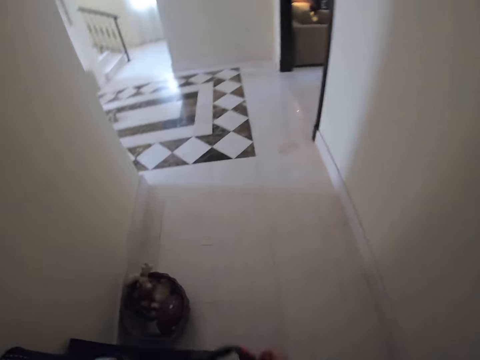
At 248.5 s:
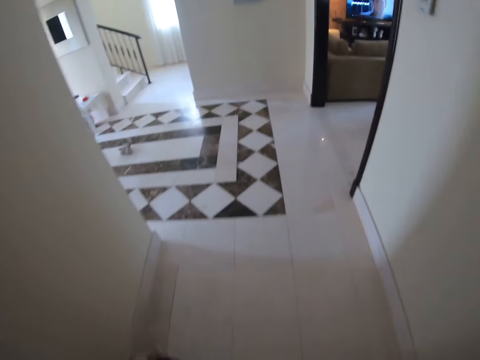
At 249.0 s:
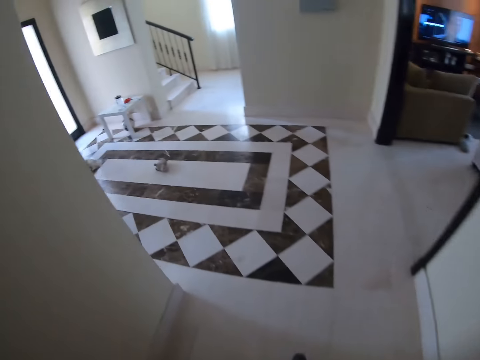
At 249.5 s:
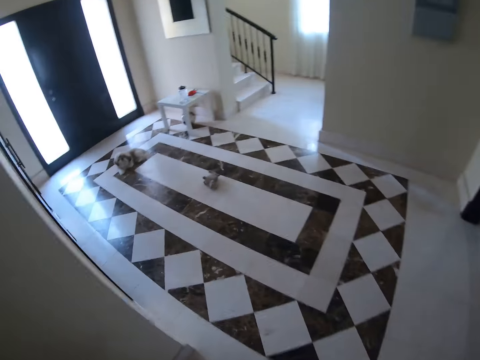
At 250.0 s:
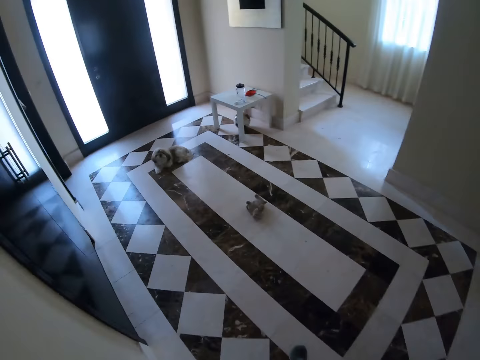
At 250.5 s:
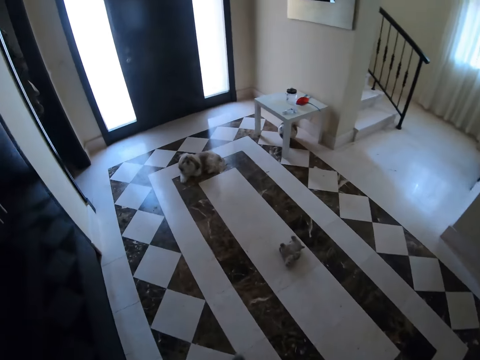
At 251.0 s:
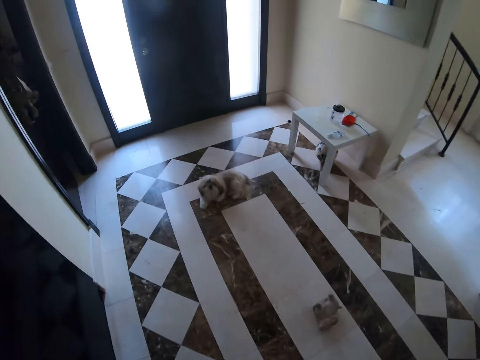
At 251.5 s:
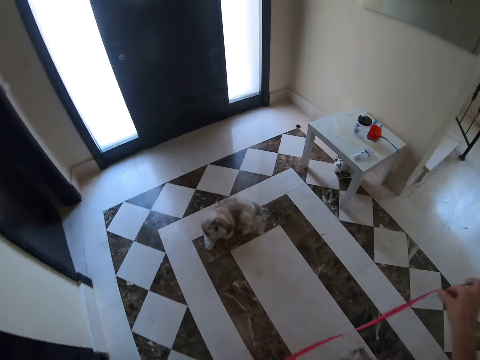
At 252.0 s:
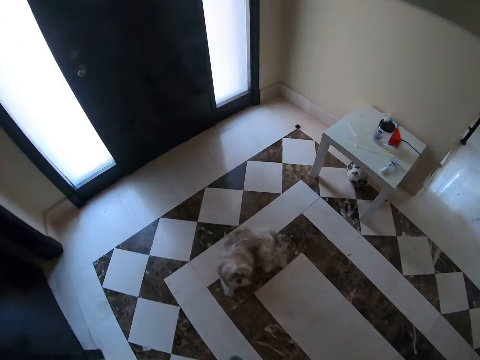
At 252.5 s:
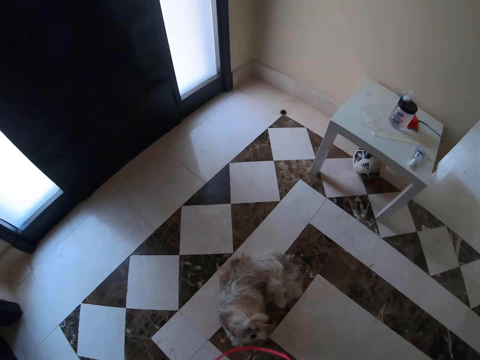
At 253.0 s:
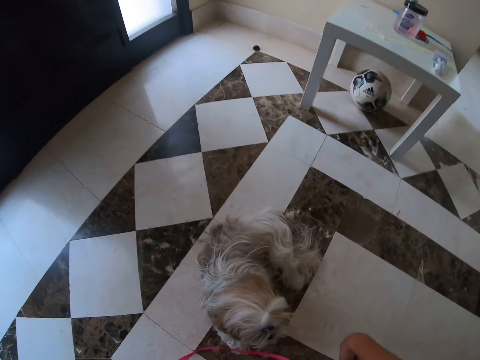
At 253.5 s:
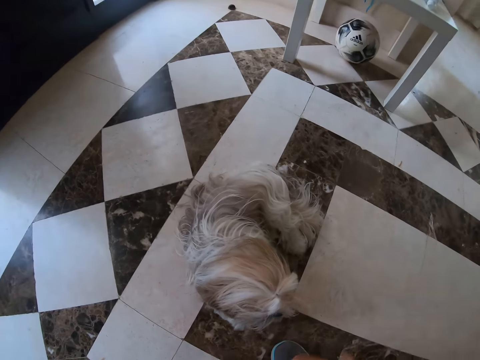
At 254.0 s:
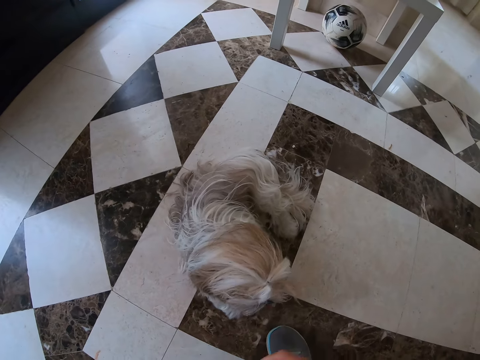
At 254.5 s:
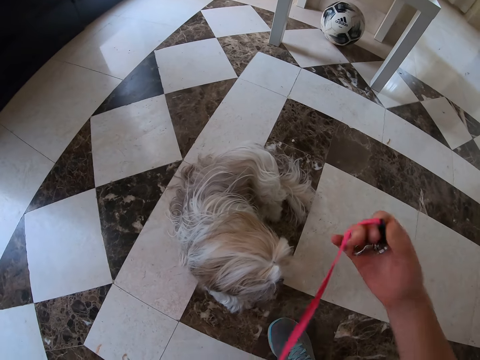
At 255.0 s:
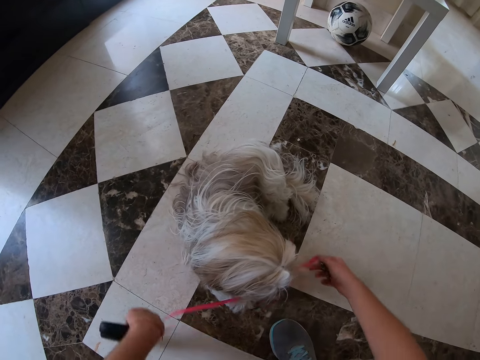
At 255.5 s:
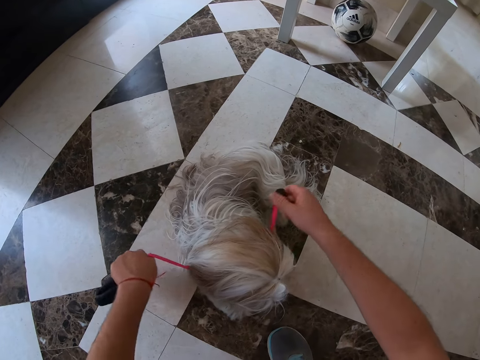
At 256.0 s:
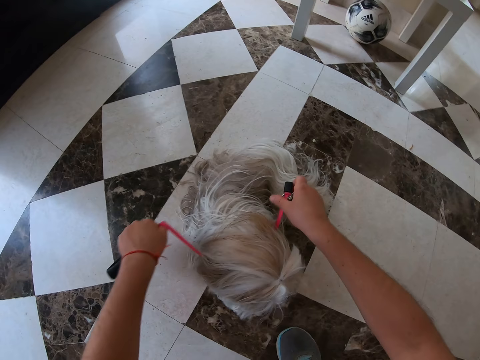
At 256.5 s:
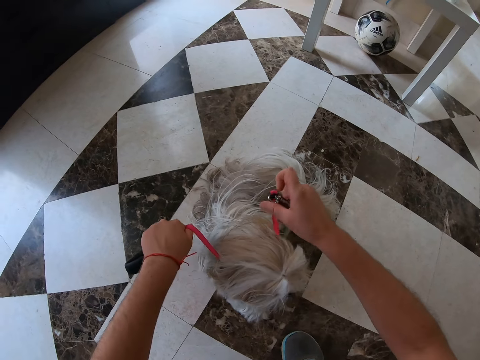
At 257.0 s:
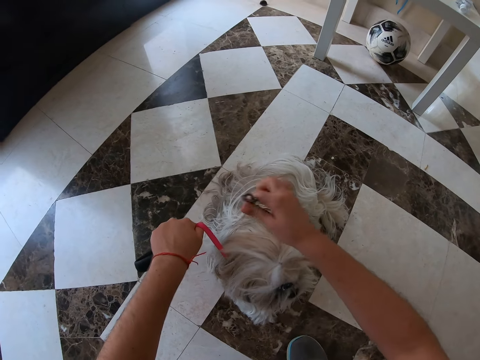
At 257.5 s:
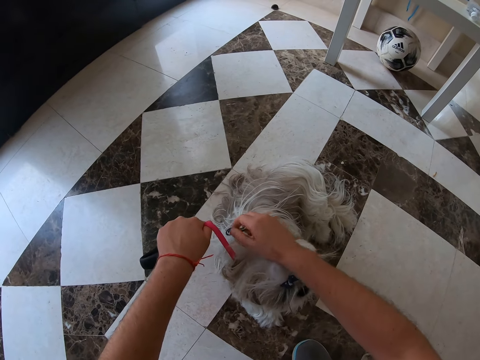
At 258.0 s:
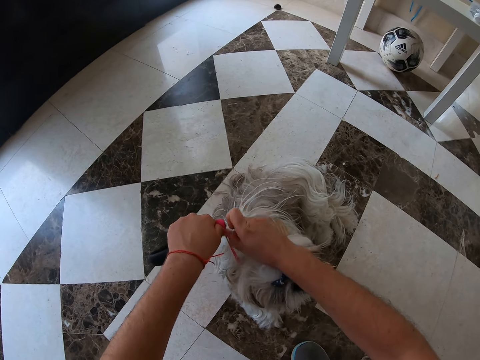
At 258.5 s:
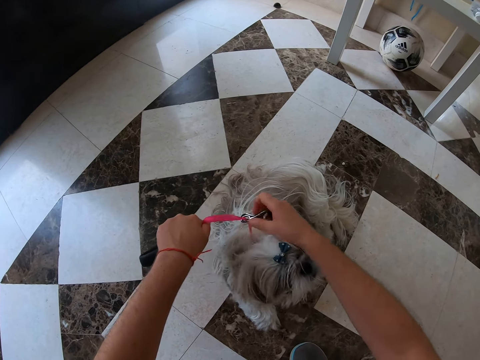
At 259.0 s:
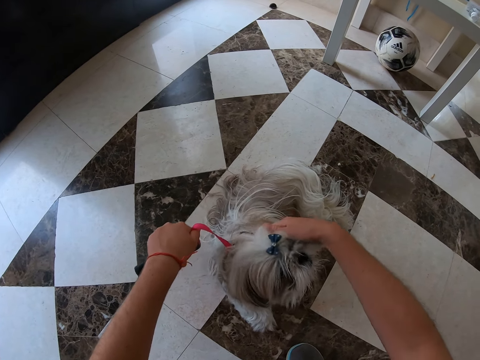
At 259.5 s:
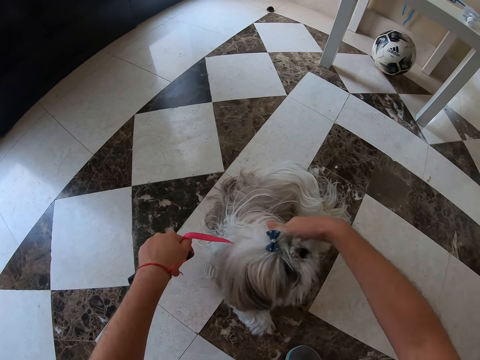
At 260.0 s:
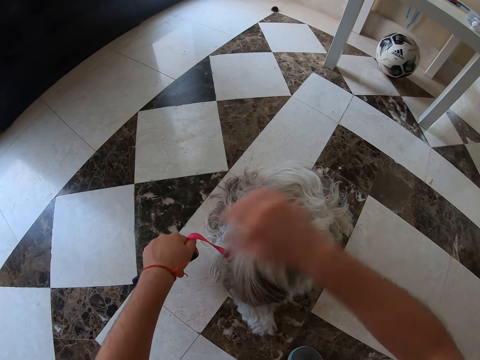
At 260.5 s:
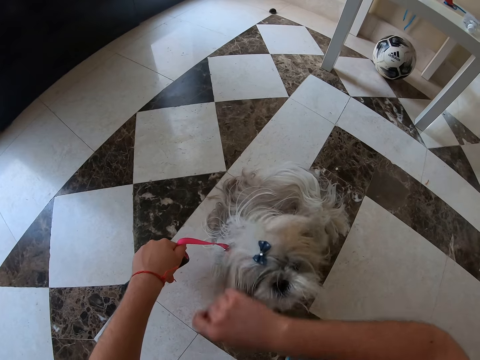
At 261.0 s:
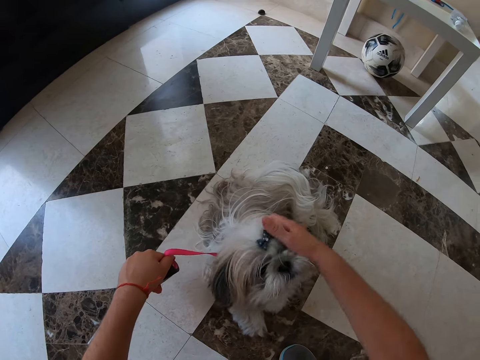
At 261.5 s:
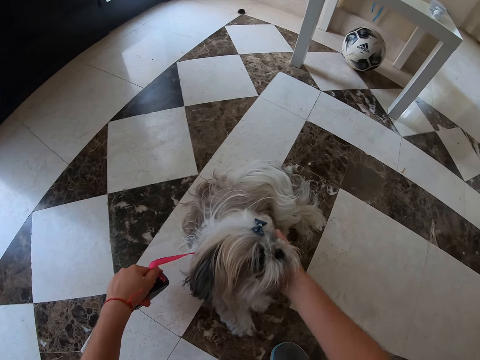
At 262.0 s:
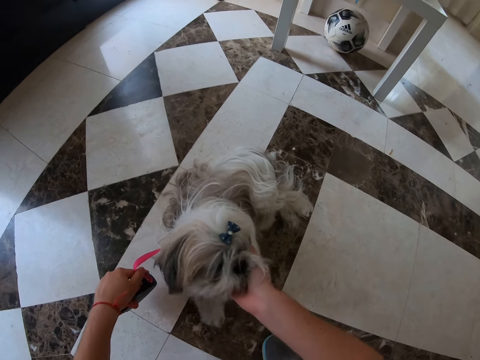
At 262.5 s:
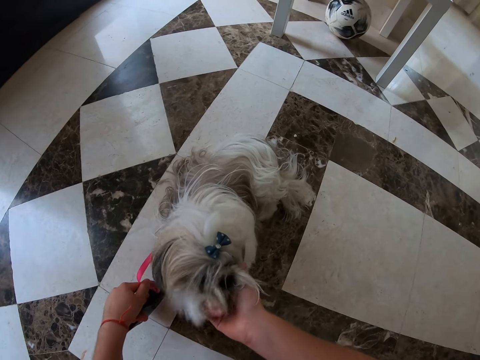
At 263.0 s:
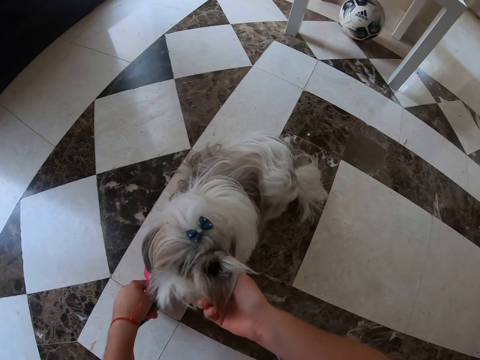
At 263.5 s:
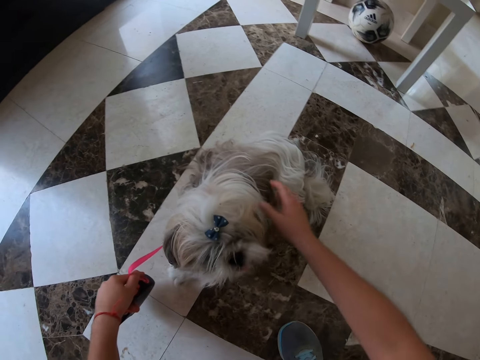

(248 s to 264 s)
The camera wearer carries a leash. He kneels down. He straightens the leash. He ties the leash on the dog. He touches and pats the dog with his right hand.

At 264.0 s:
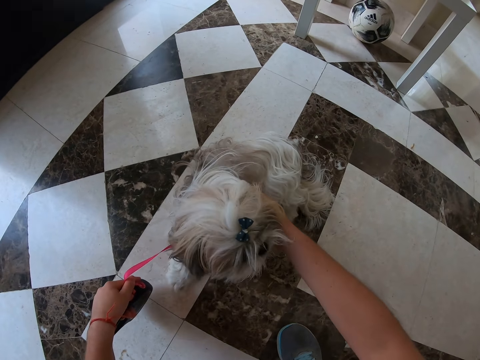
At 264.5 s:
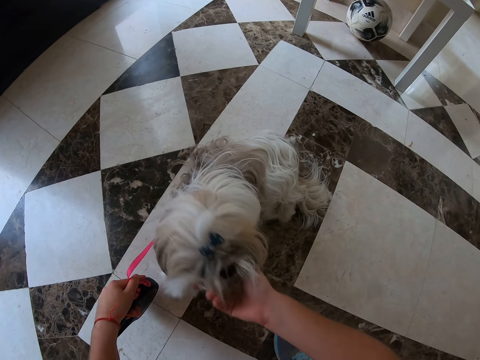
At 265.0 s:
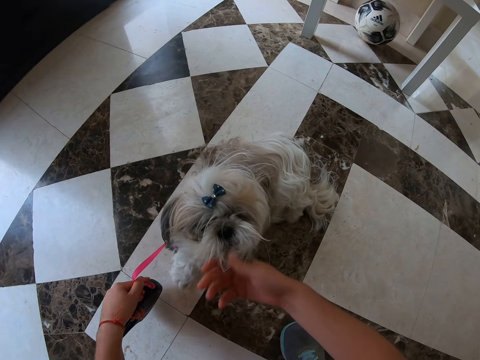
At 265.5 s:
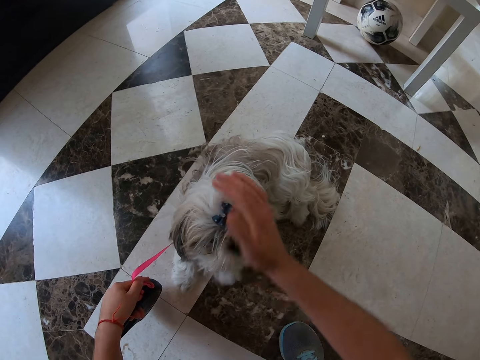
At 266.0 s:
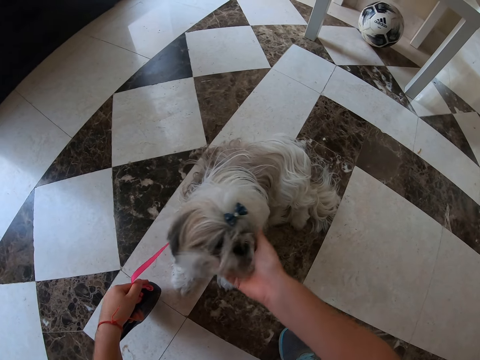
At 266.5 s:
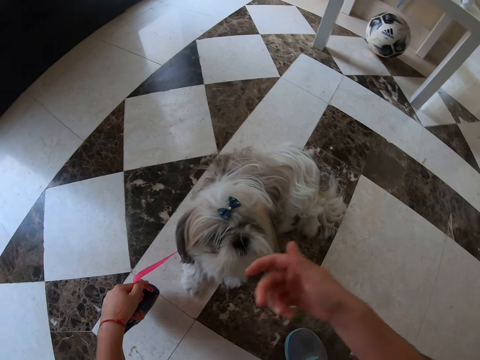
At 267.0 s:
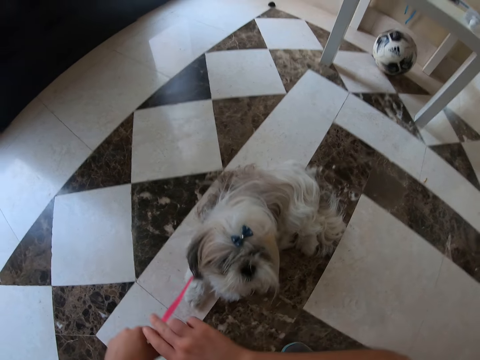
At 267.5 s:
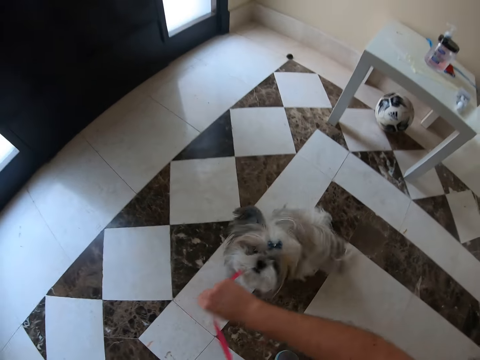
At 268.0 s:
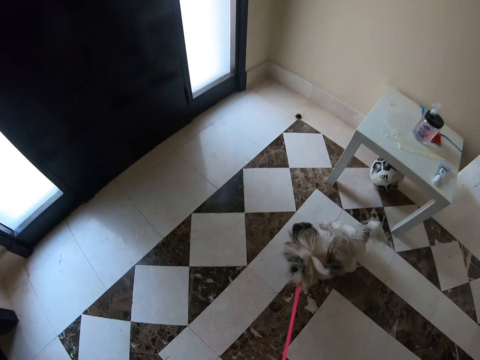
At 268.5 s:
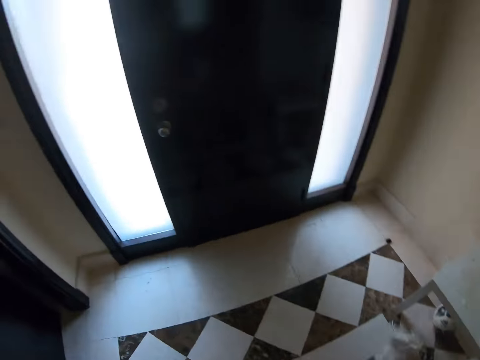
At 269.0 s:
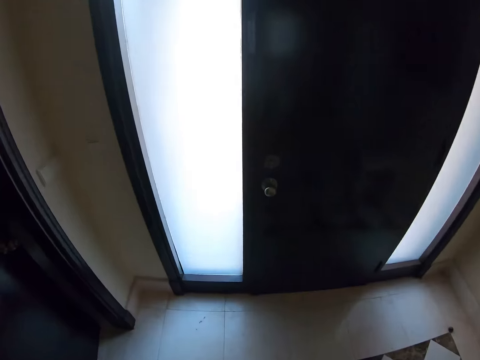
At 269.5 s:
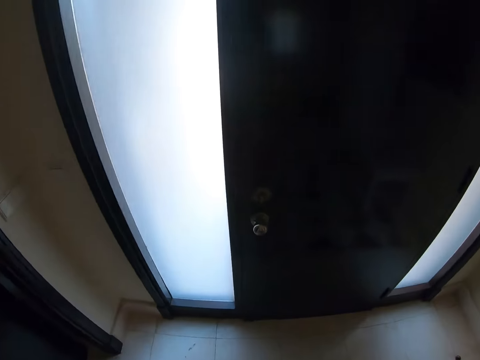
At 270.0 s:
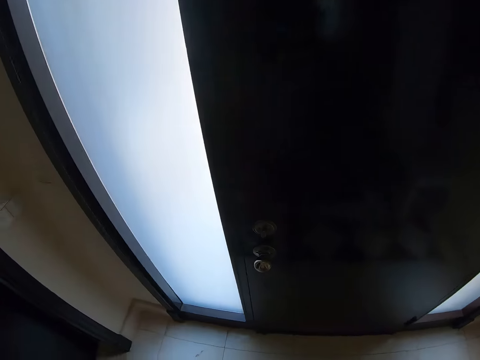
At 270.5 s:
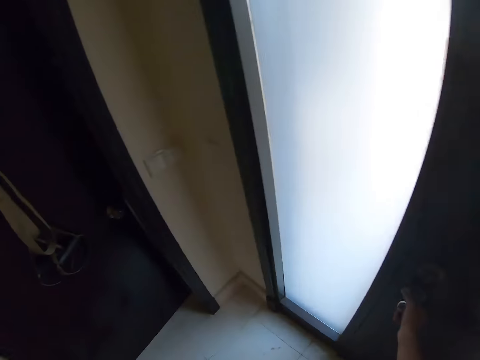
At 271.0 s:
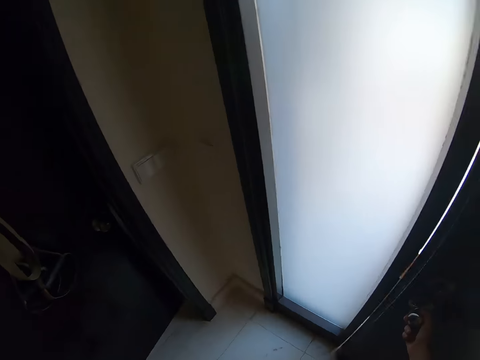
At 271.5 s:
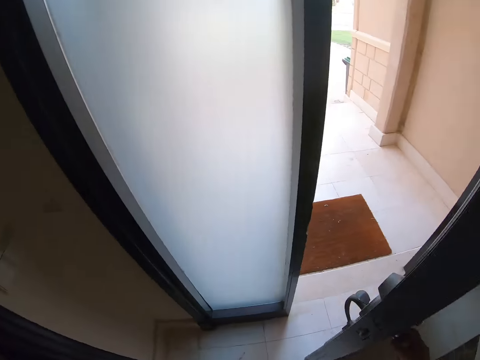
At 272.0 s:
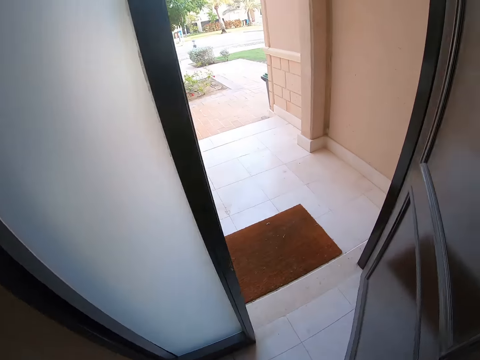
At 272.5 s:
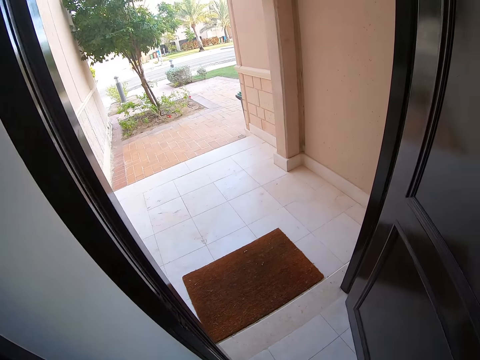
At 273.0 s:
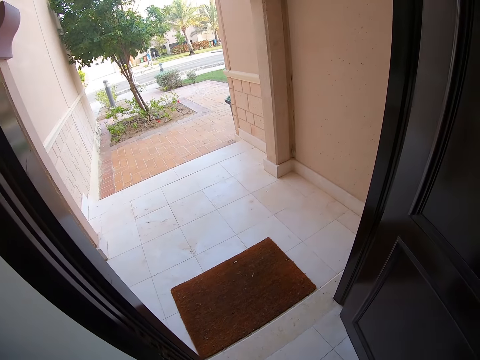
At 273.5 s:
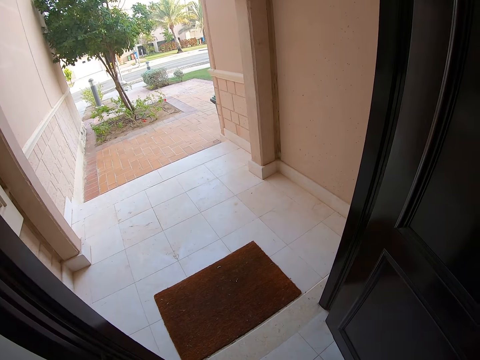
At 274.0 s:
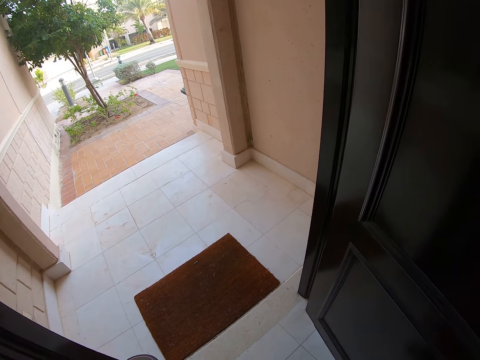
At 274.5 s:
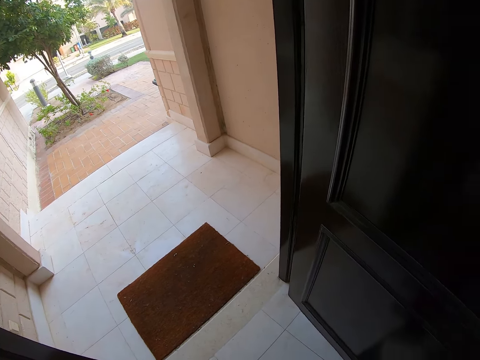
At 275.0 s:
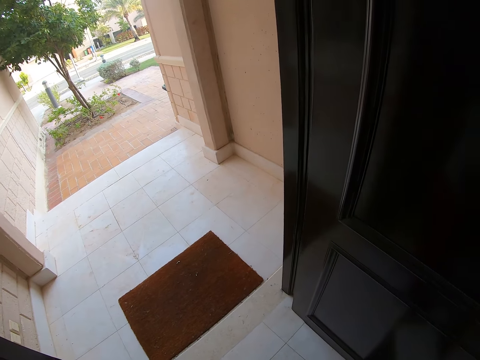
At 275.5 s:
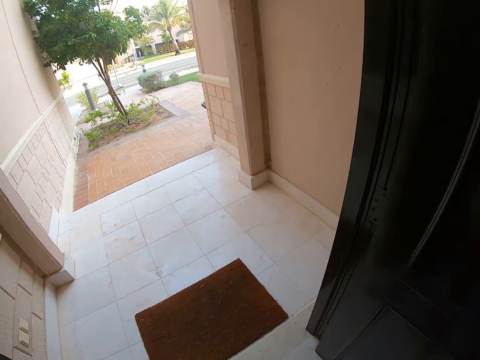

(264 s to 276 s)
The camera wearer stands up. They walk towards the door with the dog. They open the door.
